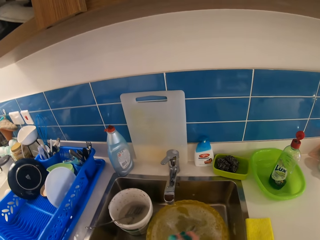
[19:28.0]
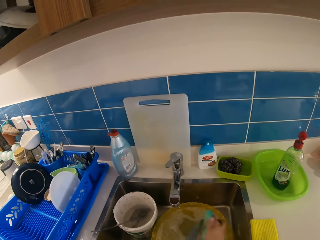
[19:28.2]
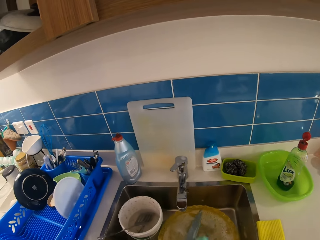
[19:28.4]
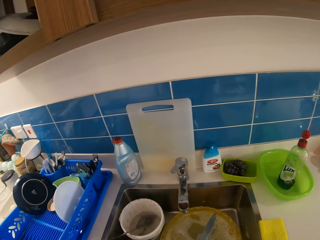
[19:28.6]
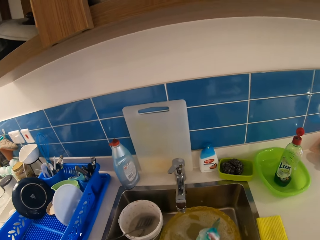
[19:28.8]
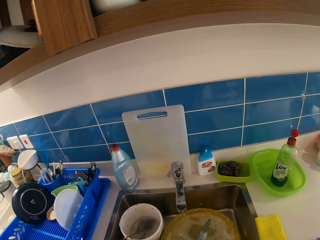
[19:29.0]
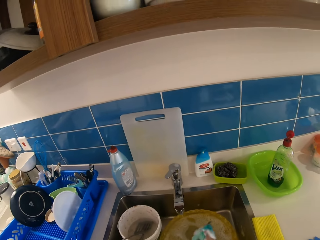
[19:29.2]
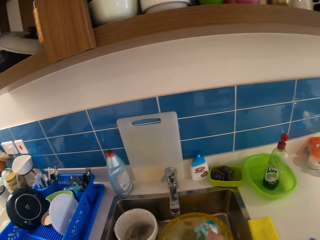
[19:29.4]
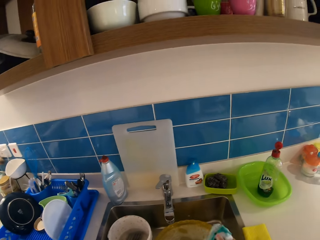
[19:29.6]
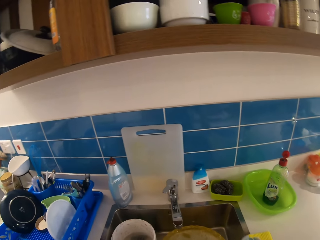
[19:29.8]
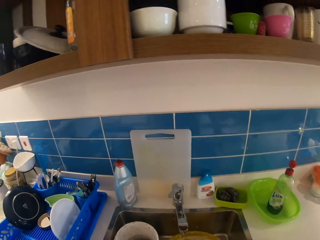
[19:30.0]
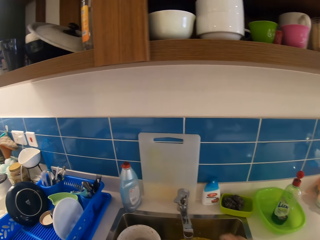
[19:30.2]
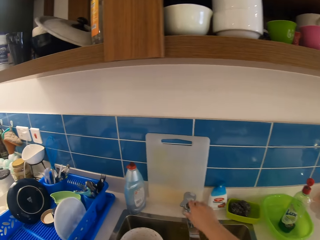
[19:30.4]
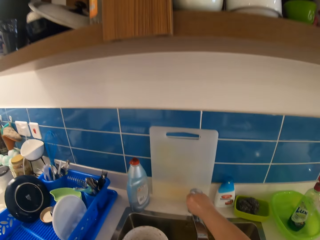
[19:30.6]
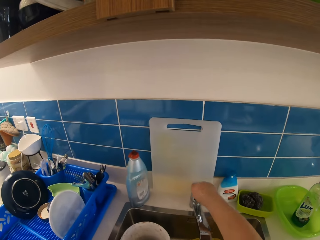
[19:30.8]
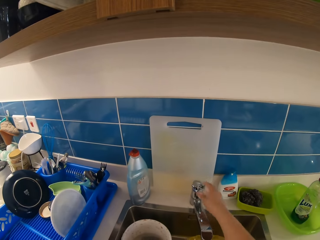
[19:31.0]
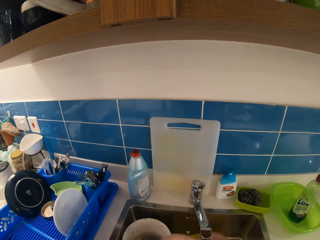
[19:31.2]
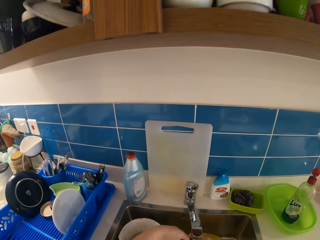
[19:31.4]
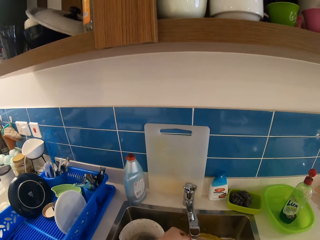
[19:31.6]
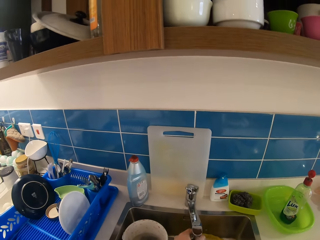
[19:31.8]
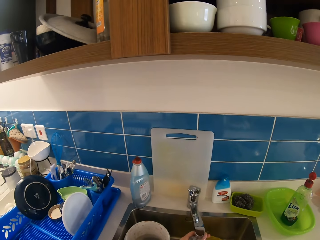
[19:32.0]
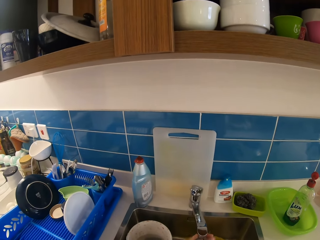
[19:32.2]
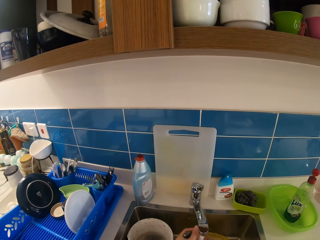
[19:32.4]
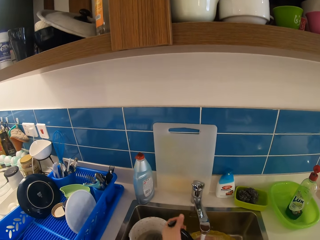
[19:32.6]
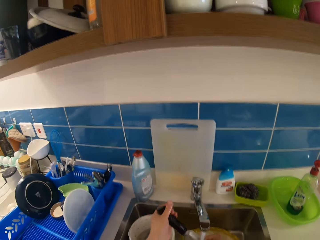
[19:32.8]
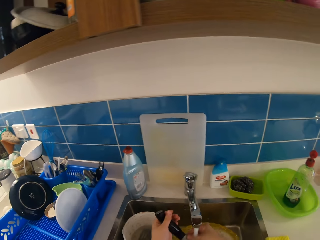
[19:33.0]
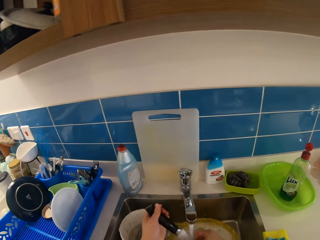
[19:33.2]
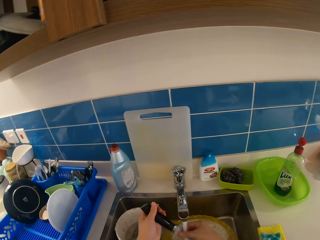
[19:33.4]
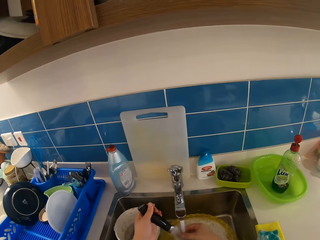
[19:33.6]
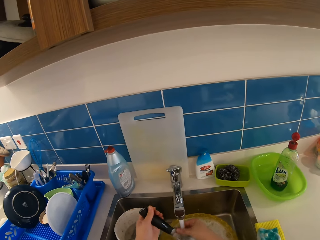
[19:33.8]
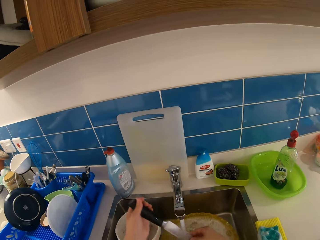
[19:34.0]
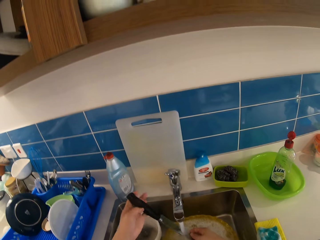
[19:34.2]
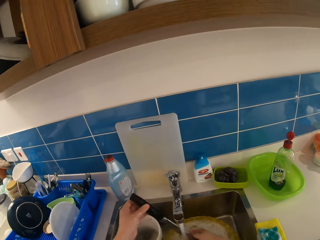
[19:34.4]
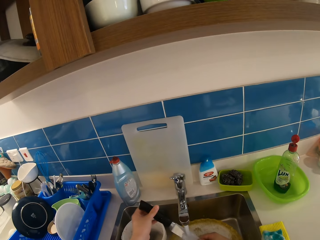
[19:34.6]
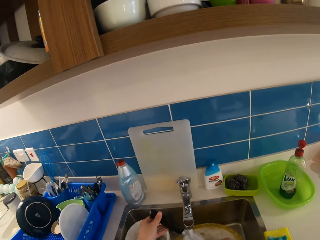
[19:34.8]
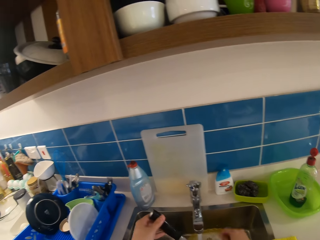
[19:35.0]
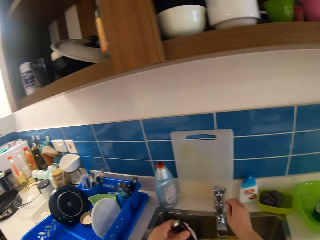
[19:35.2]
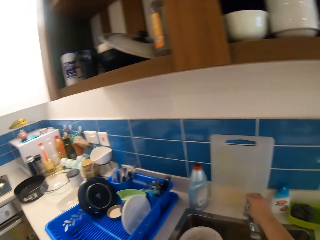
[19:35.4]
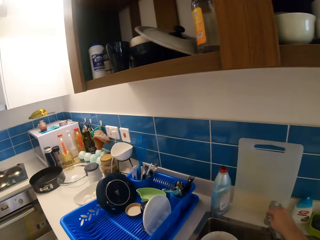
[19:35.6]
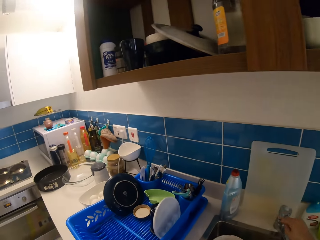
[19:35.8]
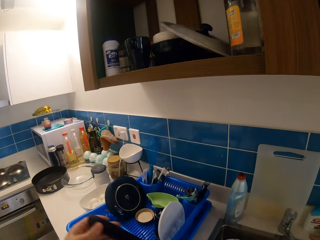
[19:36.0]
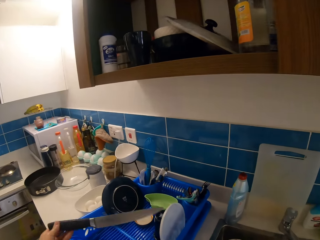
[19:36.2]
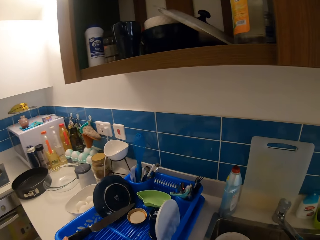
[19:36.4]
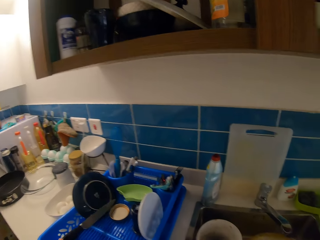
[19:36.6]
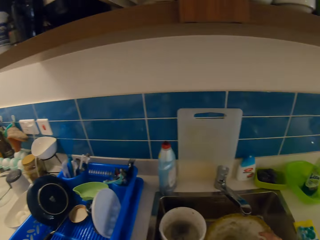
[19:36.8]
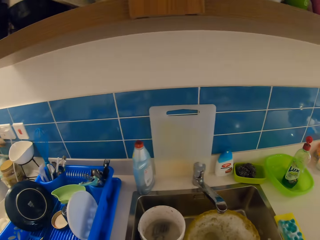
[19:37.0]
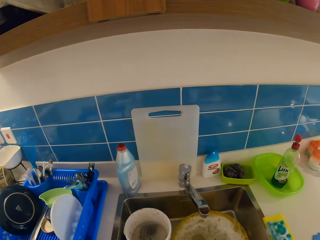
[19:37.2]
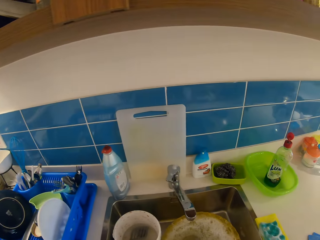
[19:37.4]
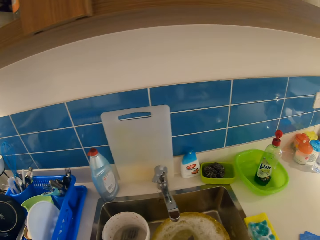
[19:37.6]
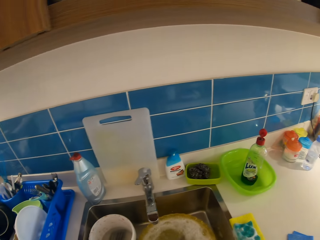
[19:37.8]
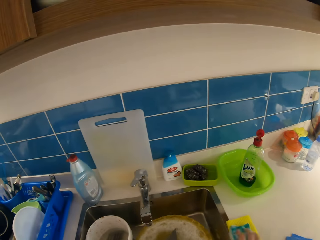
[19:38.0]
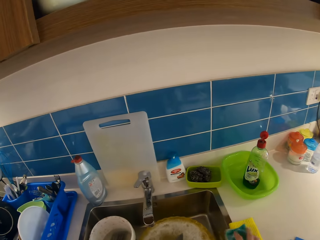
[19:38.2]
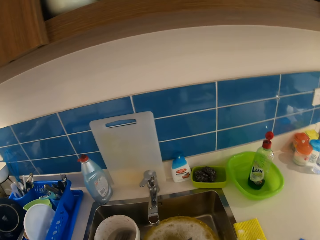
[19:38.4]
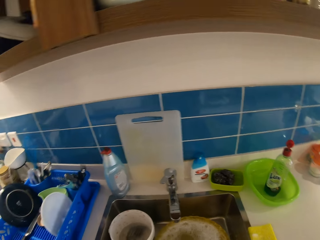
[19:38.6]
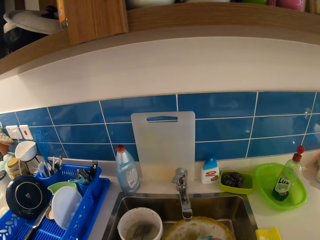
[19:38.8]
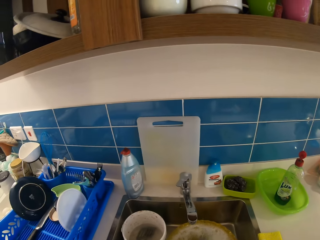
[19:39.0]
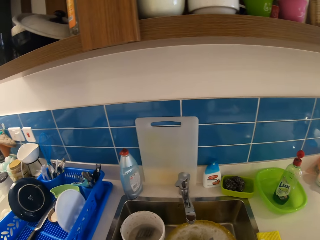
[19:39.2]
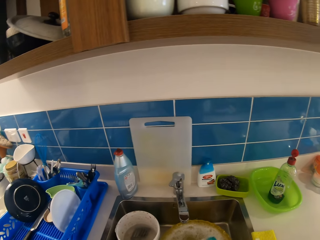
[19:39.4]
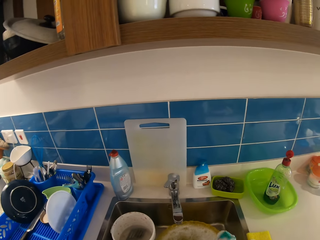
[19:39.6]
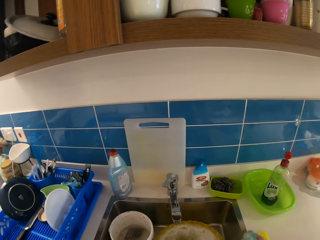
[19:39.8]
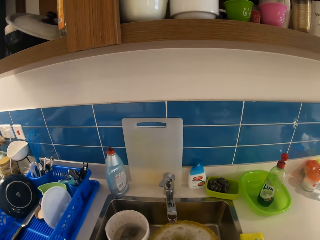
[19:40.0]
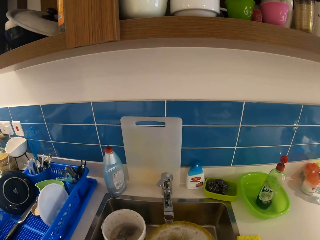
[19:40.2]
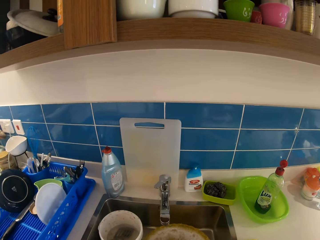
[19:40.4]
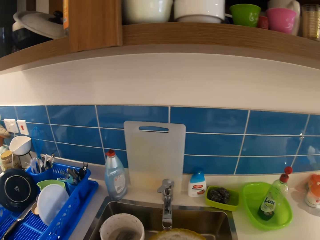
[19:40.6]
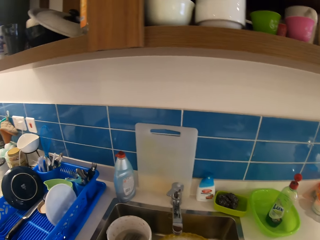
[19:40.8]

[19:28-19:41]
The camera wearer picks up a scouring pad. She washes a knife in the sink with the sponge or scouring pad in her right hand. She turns on the tap with her right hand. She rinses the knife with both hands. She turns off the tap with her right hand. She drops the knife on the plastic rack with her left hand. She picks up the scouring pad. She washes a knife in the sink with the sponge in her right hand.

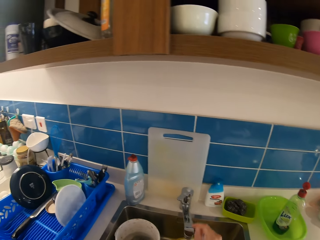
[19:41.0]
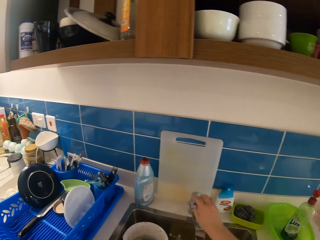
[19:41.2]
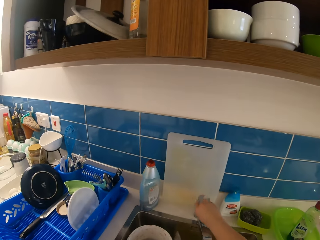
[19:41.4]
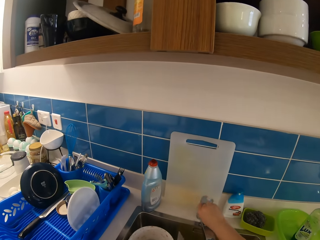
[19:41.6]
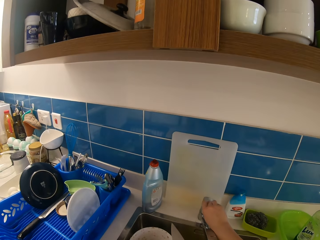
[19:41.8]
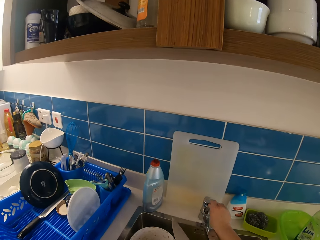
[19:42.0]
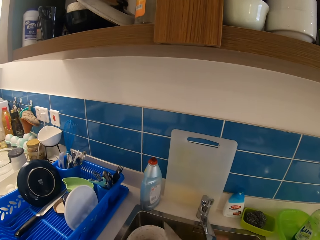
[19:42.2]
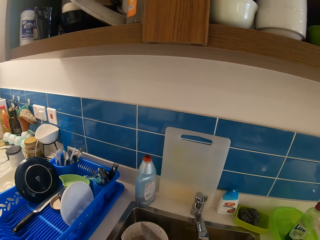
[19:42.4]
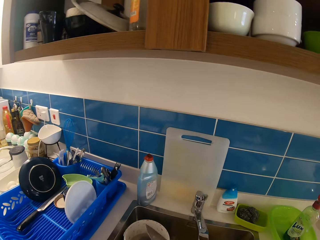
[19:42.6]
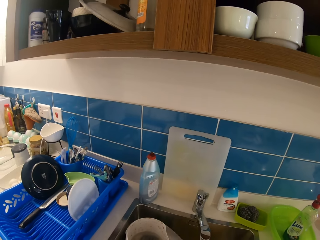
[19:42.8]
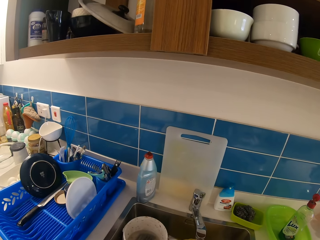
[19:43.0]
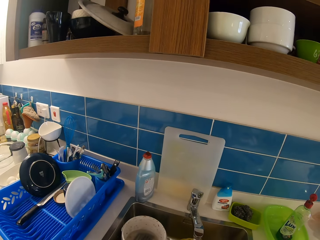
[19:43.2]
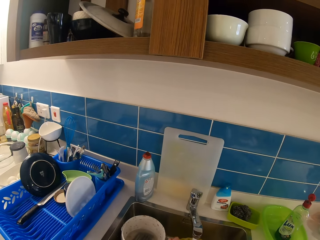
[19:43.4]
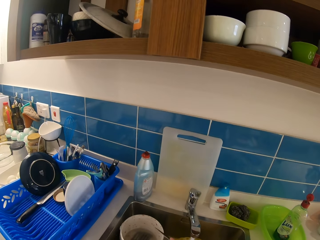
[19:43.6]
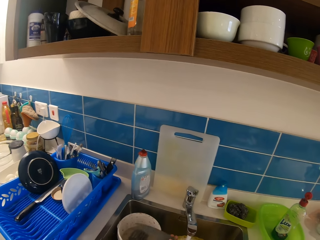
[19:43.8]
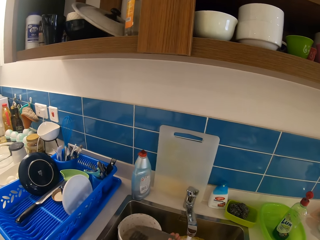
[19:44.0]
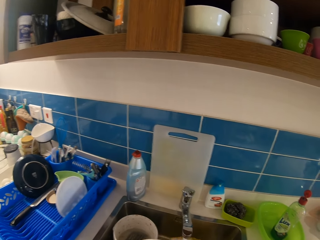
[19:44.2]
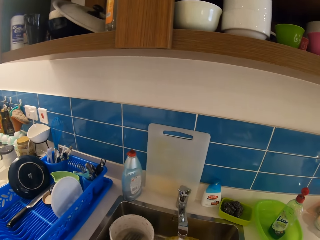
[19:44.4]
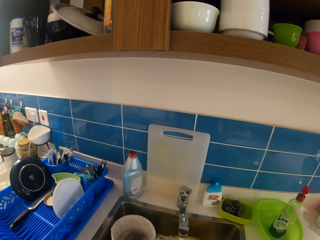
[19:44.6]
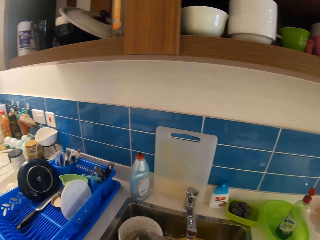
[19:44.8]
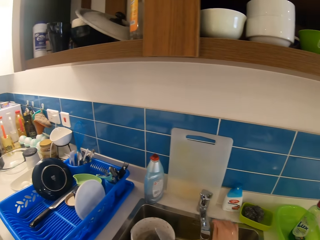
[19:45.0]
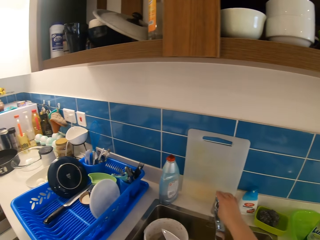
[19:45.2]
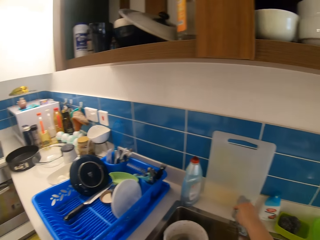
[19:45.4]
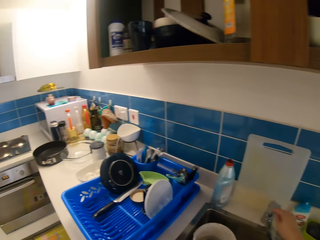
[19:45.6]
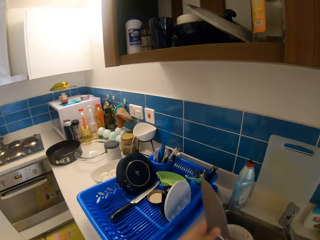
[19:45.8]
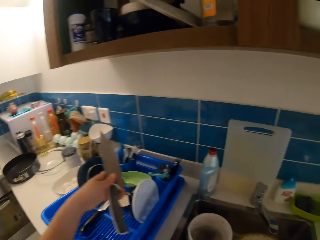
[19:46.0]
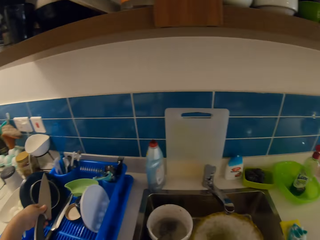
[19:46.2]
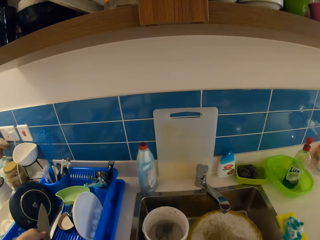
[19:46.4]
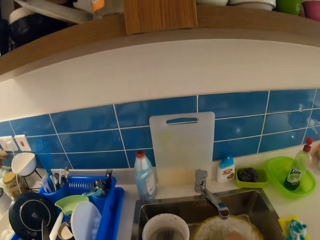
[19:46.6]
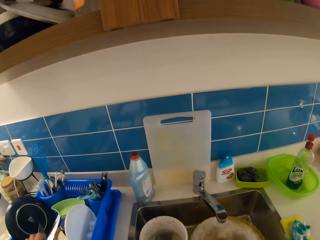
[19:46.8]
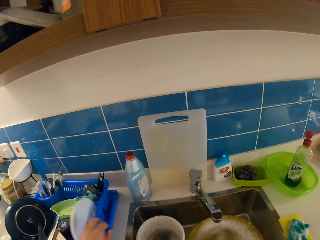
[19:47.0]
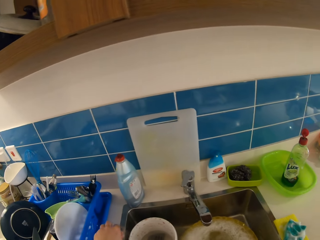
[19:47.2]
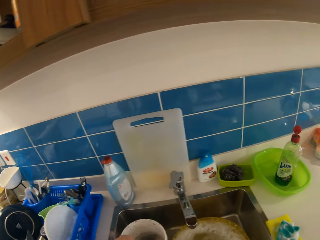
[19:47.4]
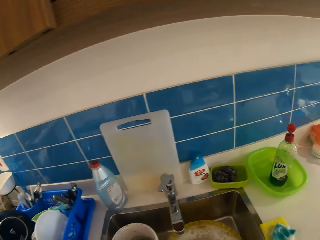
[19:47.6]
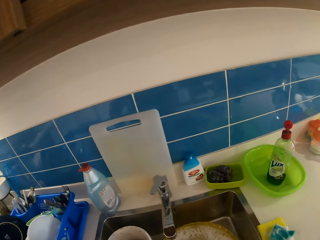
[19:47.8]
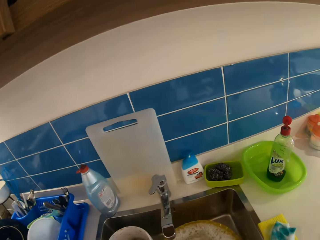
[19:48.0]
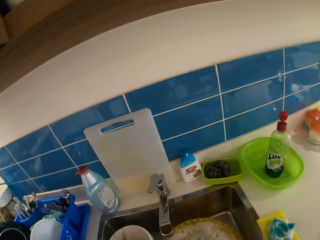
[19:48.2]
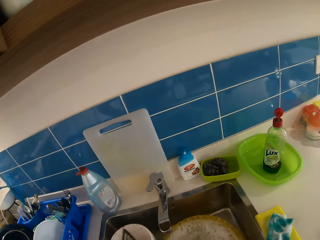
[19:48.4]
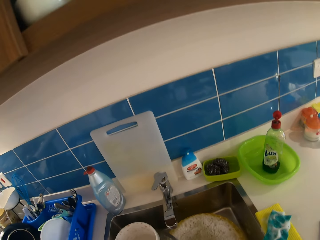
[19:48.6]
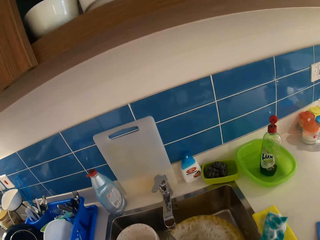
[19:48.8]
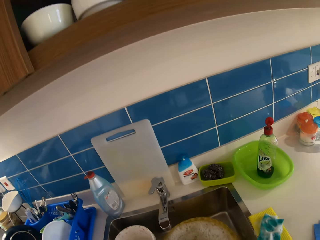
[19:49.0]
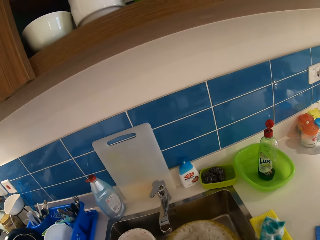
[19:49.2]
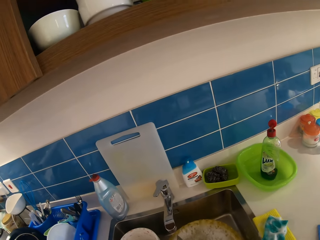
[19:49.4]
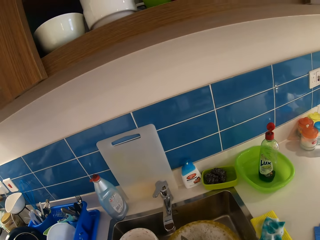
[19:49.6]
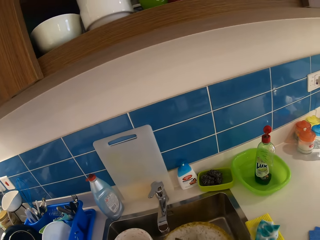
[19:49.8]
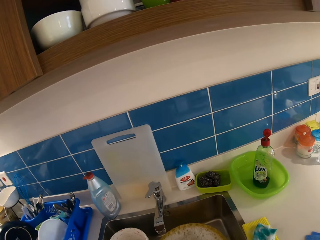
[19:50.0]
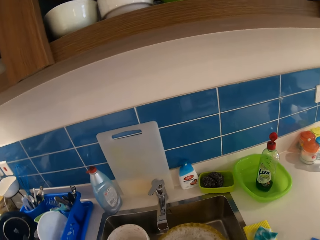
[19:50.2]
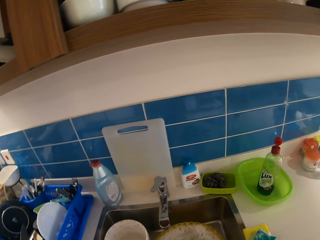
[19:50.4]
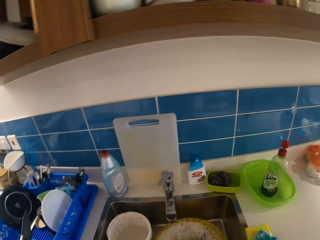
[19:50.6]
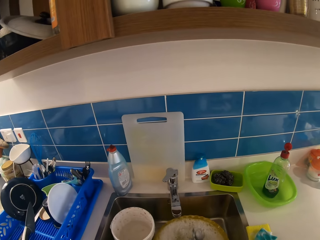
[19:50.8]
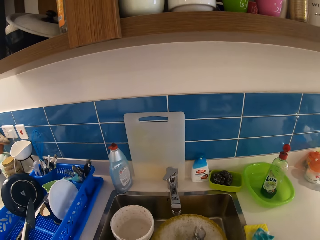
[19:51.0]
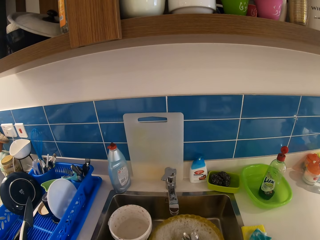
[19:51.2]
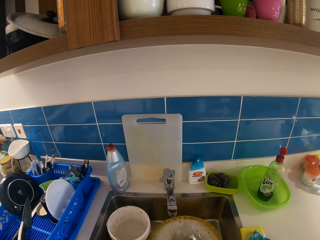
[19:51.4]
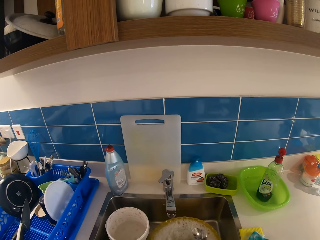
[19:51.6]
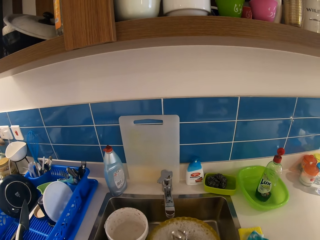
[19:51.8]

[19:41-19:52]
The camera wearer turns on the tap with her right hand. She rinses the knife with both hands. She turns off the tap with her right hand. She drops the knife on the plastic rack with her left hand. She washes cutlery in the sink with the sponge in her right hand.
